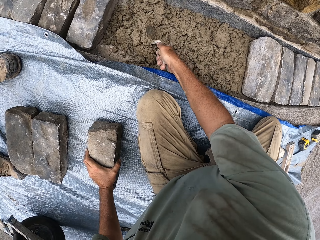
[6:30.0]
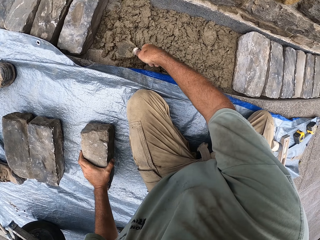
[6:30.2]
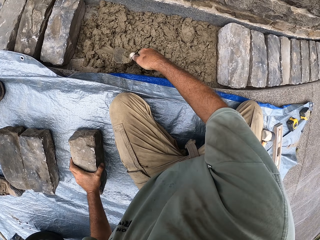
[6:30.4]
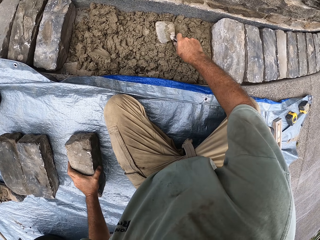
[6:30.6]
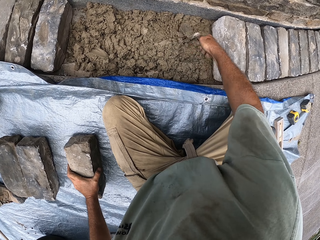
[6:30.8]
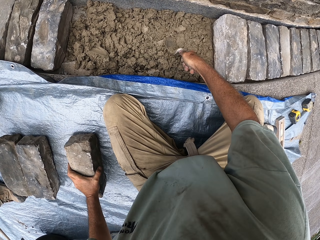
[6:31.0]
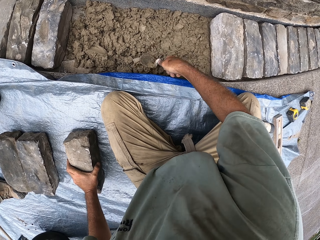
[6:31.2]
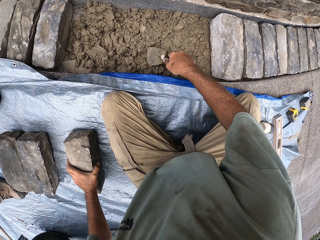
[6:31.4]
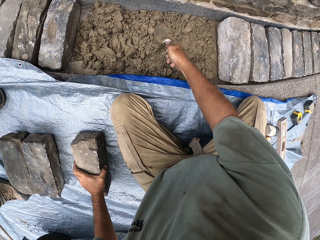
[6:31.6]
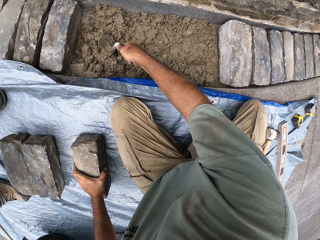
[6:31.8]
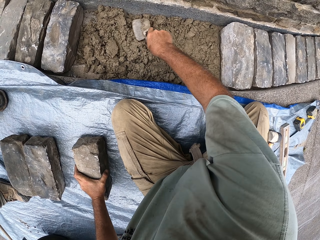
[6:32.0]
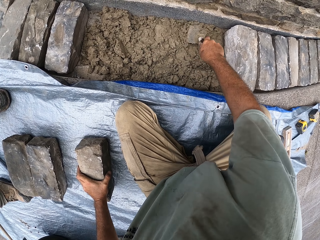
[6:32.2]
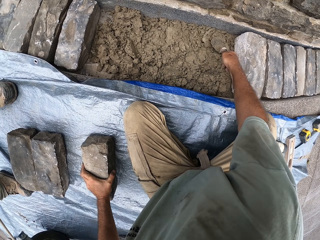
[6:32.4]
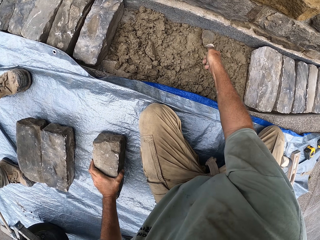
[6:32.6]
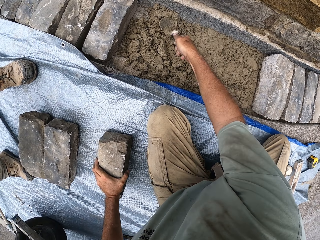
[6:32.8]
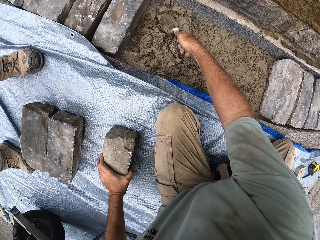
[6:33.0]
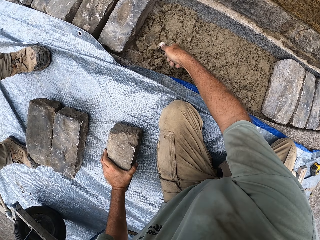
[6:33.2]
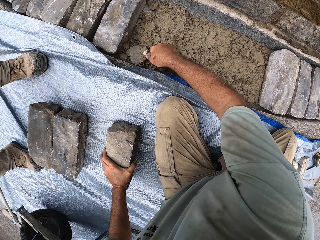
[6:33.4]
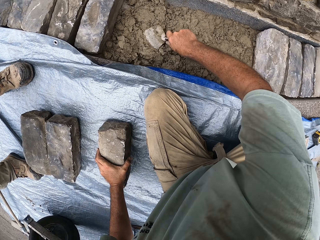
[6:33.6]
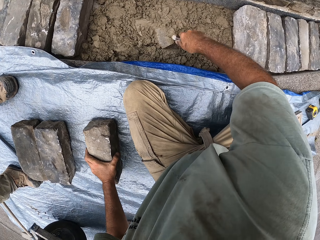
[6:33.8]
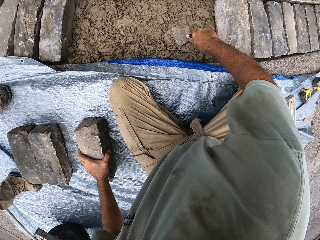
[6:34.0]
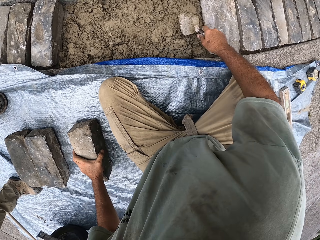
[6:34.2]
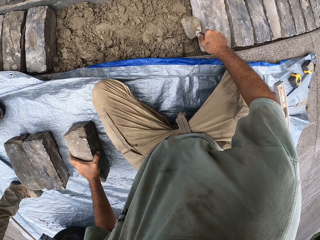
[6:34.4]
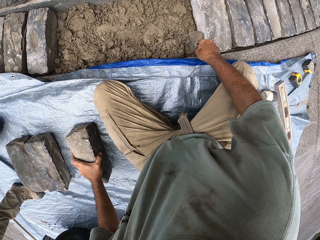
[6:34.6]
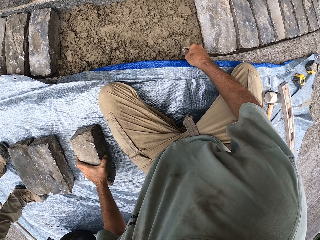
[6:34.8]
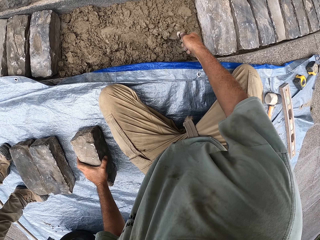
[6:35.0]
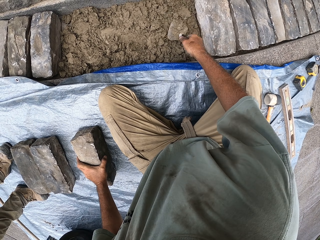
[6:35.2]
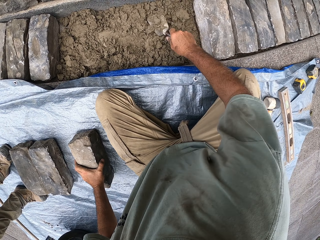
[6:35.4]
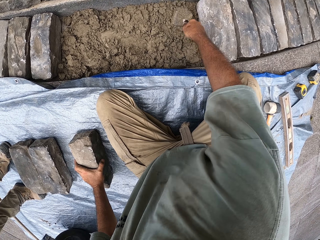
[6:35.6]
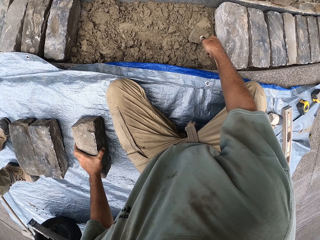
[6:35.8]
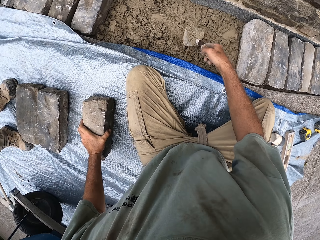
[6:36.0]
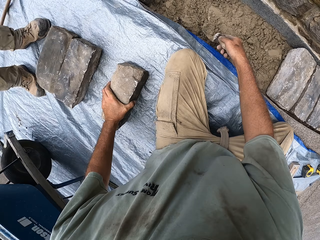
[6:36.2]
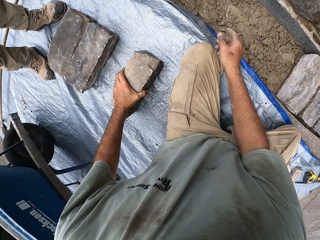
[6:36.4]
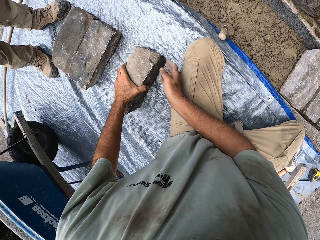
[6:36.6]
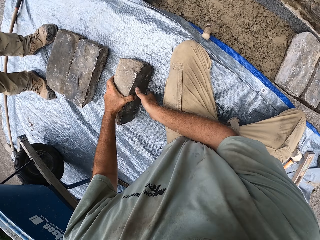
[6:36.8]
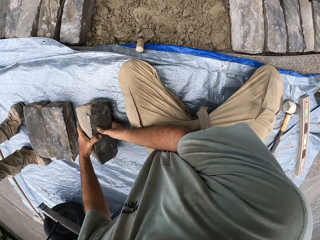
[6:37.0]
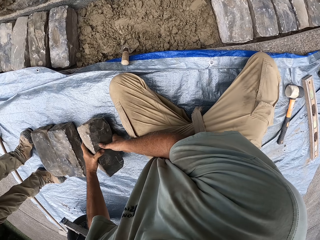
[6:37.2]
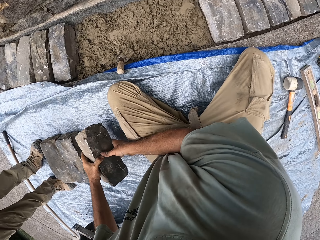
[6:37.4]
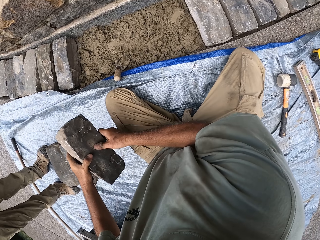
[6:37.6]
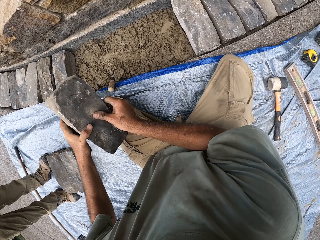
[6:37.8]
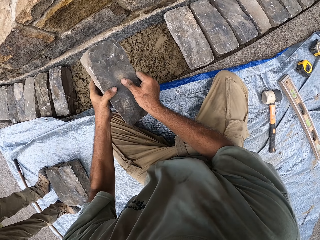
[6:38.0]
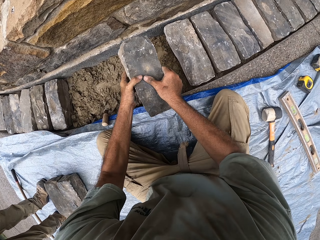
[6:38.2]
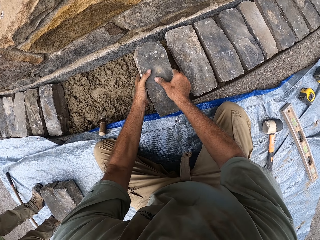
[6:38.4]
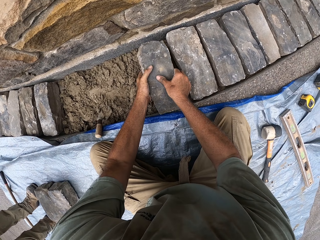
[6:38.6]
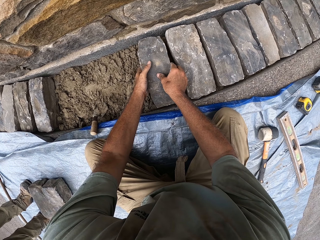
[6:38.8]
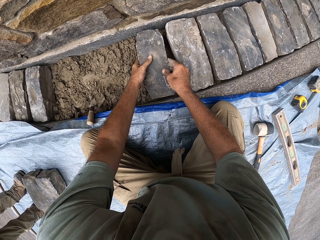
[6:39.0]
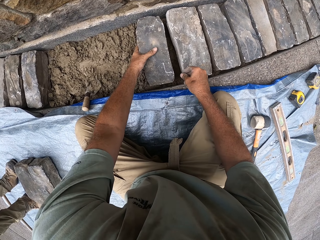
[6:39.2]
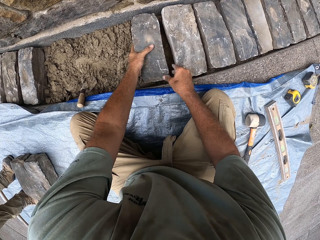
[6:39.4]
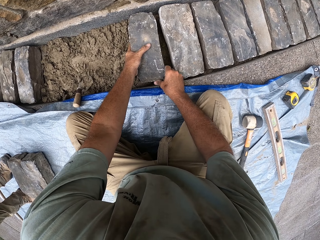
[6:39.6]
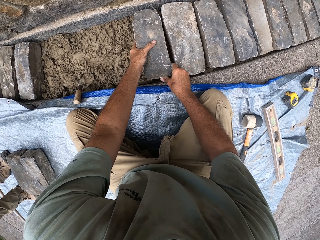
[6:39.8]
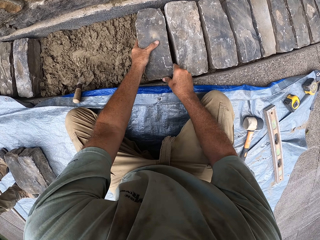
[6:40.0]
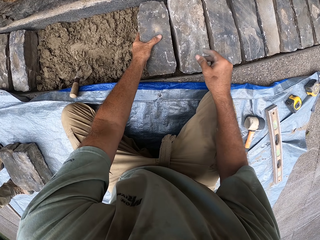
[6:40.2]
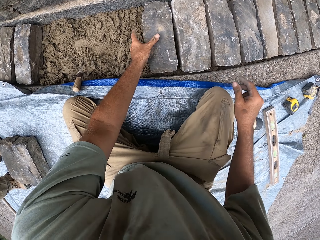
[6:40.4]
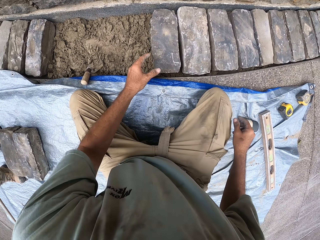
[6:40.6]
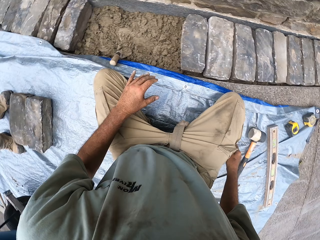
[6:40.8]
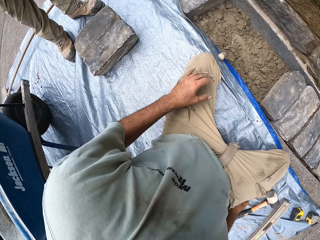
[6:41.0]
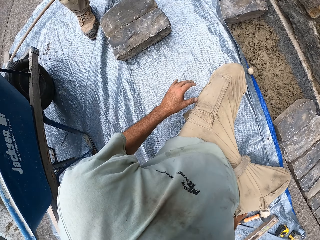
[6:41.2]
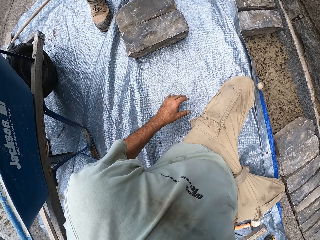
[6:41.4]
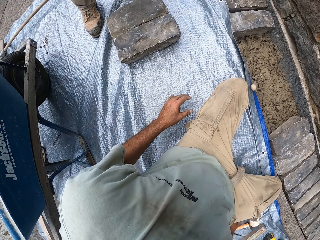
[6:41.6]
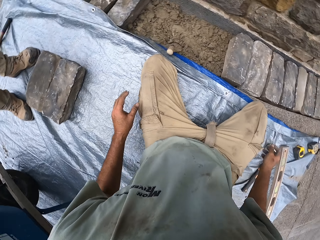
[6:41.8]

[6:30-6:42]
The camera wearer moves sand with a trowel. They drop the trowel. They hold the stone brick with both hands. They drop the stone brick on the sand.

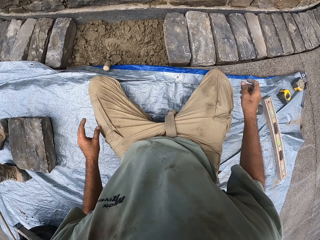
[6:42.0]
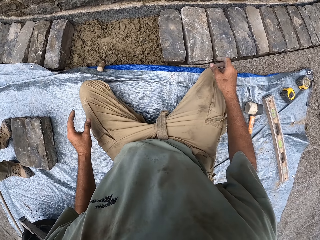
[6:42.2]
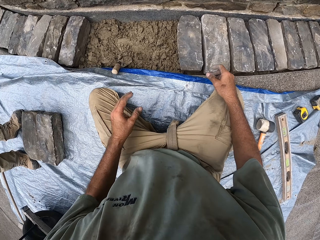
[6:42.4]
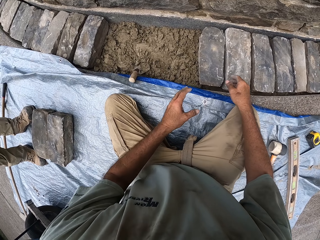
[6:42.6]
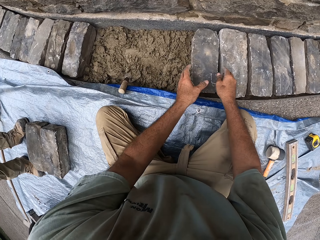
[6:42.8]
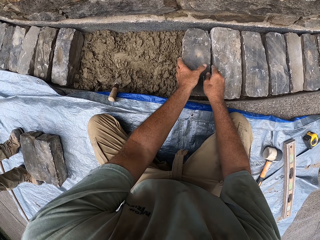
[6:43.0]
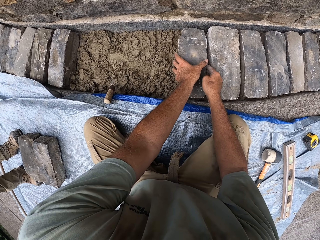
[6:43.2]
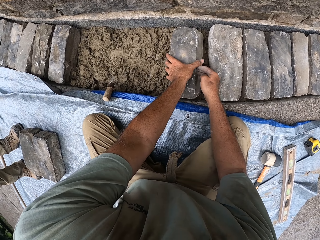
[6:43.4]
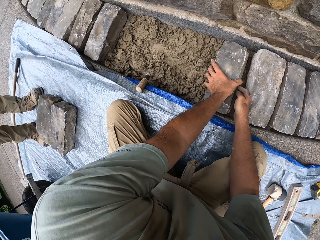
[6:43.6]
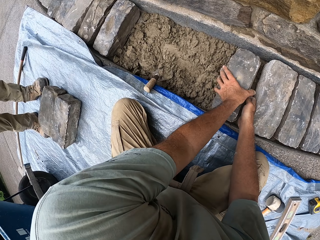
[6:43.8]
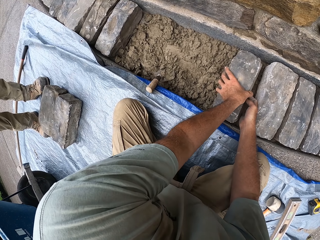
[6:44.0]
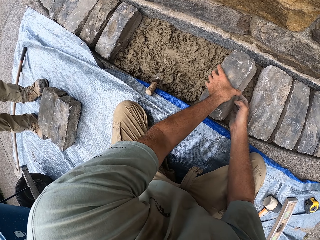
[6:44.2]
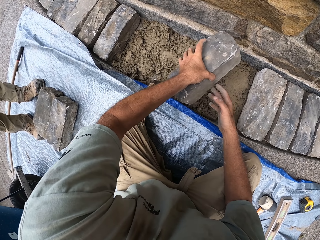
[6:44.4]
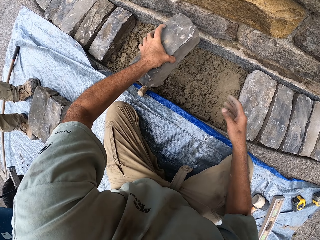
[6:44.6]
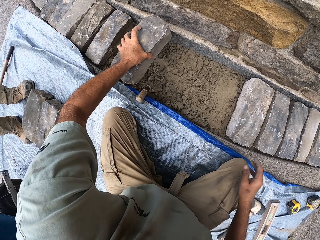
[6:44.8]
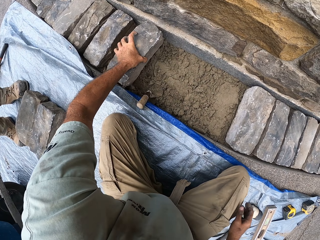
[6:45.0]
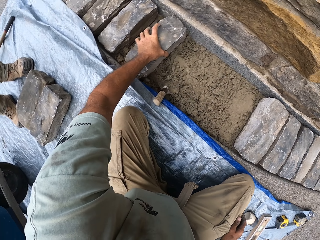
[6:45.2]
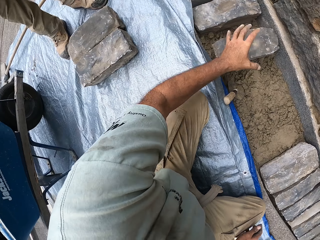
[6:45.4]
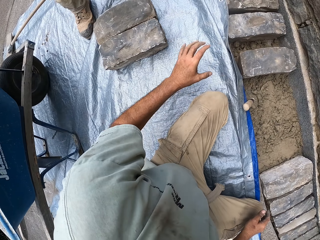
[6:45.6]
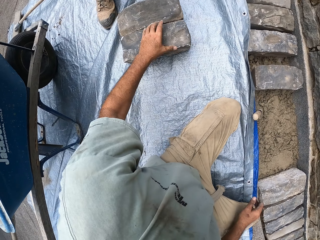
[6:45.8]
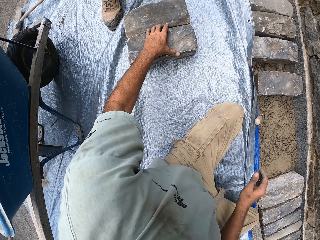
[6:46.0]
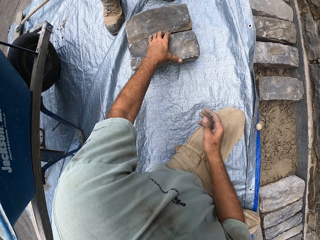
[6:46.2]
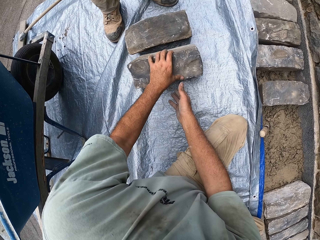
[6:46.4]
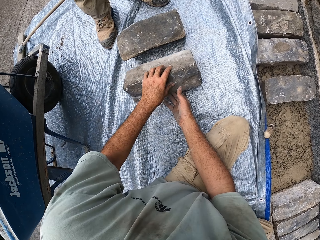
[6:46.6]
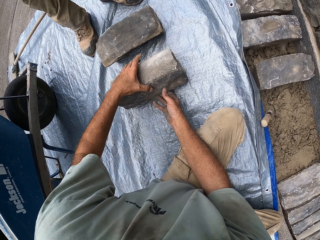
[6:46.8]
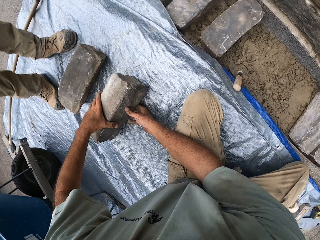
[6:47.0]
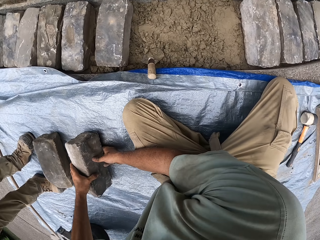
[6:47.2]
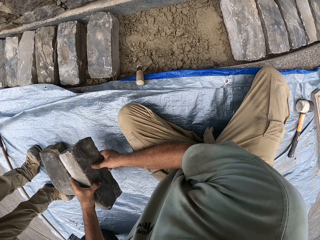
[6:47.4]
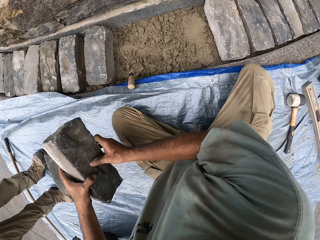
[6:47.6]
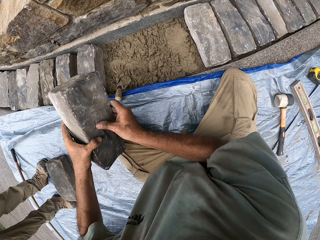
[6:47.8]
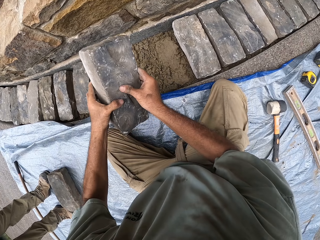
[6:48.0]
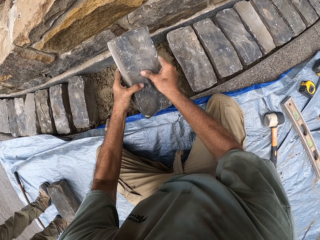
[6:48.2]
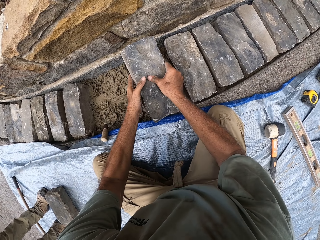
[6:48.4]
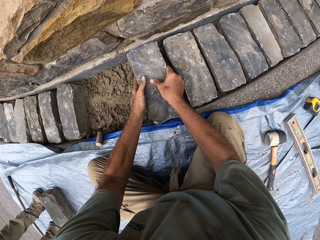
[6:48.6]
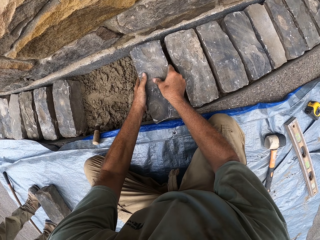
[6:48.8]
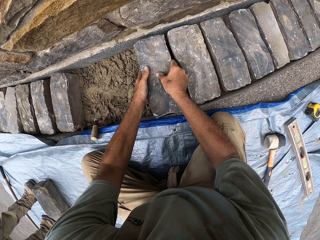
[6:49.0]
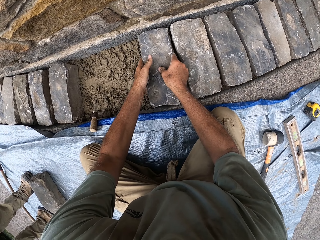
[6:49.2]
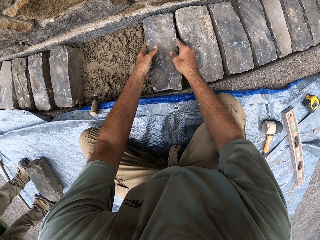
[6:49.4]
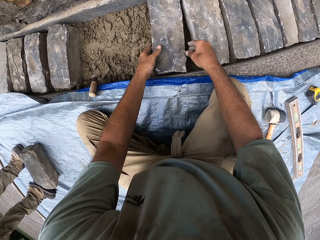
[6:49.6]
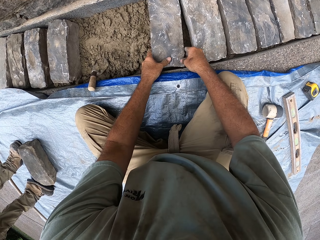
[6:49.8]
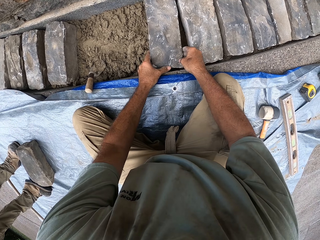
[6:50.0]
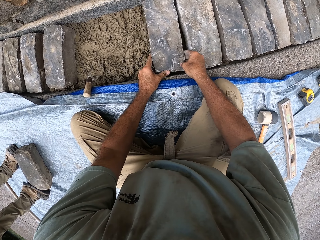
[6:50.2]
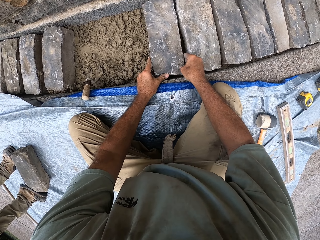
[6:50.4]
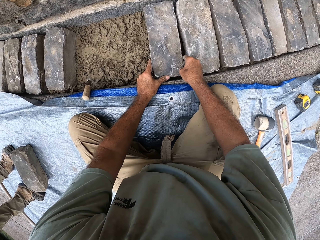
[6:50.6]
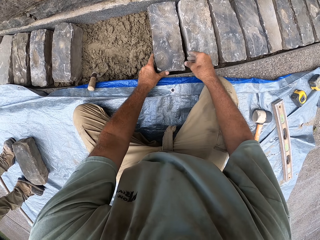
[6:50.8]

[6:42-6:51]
The camera wearer holds the stone brick. They drop the stone brick. They pick up the stone brick and hold the stone brick with both hands. They drop the stone brick on the sand.
